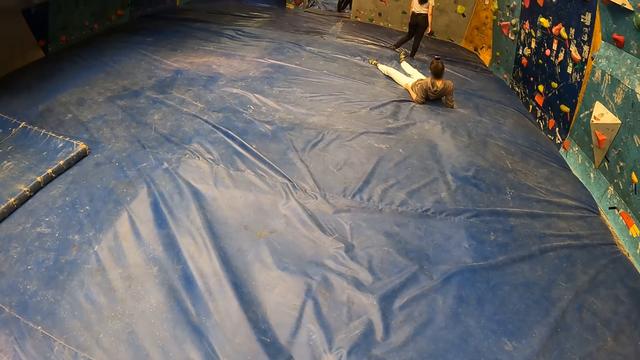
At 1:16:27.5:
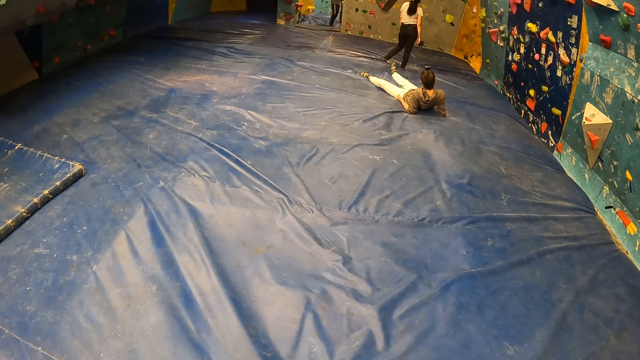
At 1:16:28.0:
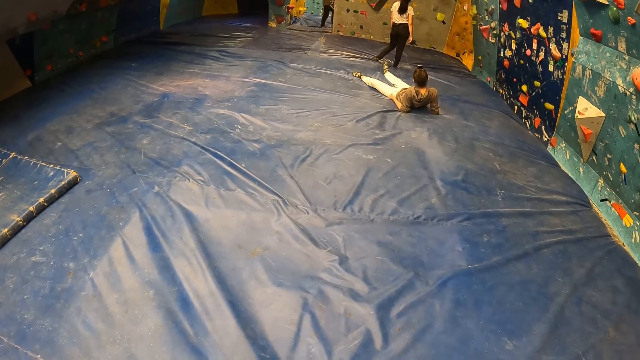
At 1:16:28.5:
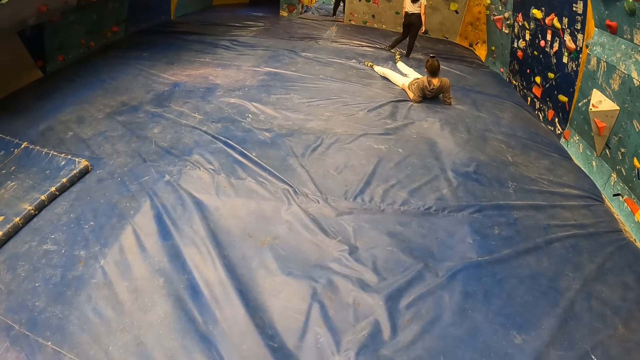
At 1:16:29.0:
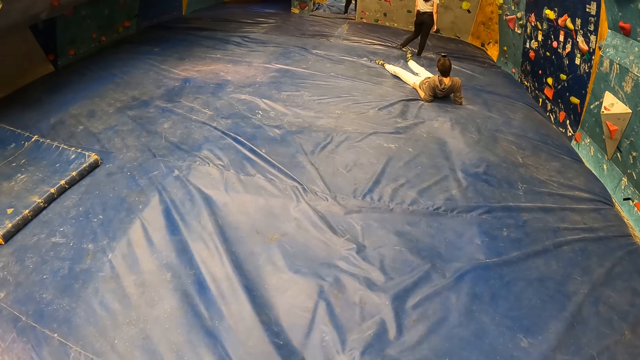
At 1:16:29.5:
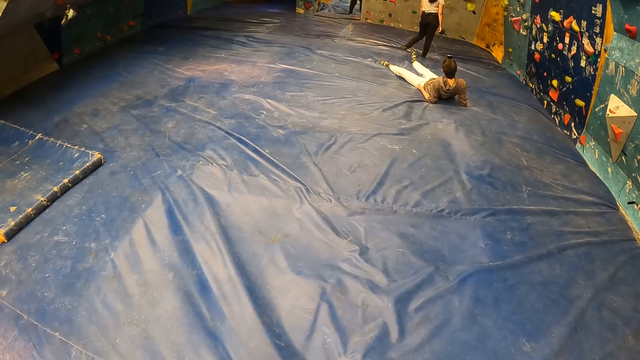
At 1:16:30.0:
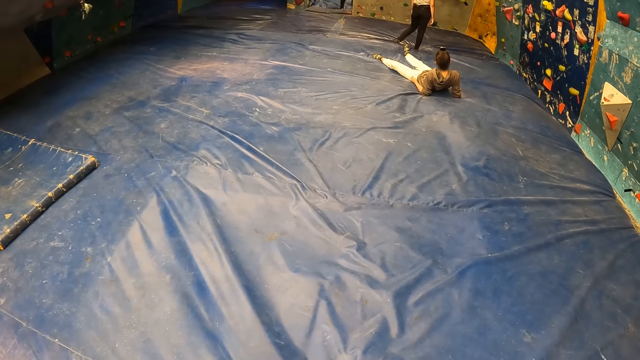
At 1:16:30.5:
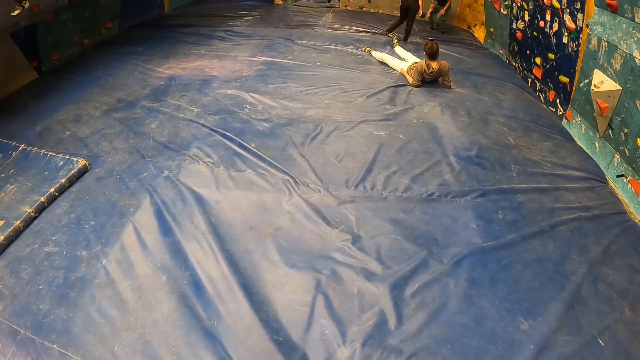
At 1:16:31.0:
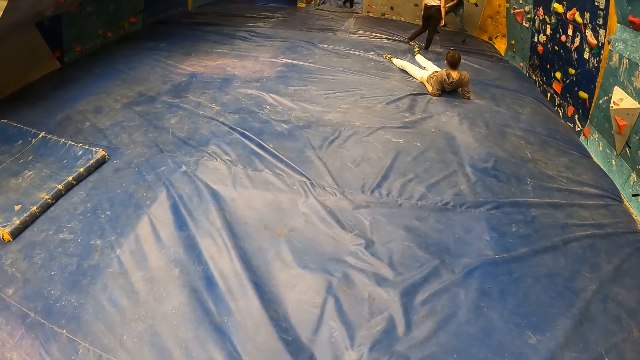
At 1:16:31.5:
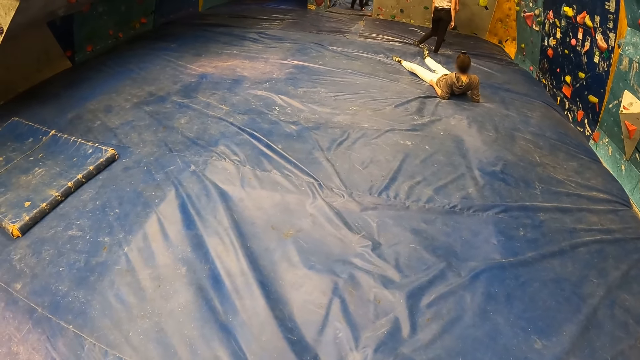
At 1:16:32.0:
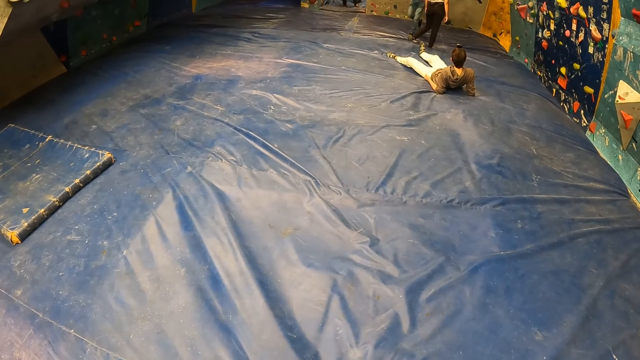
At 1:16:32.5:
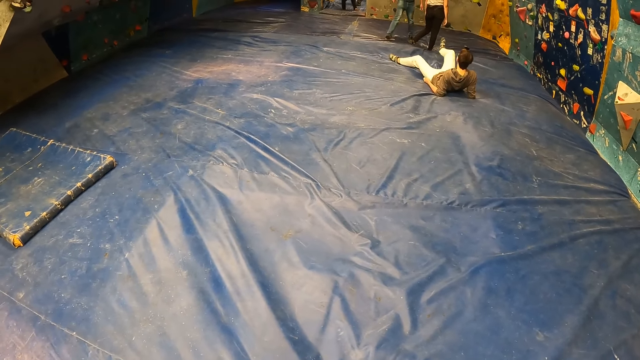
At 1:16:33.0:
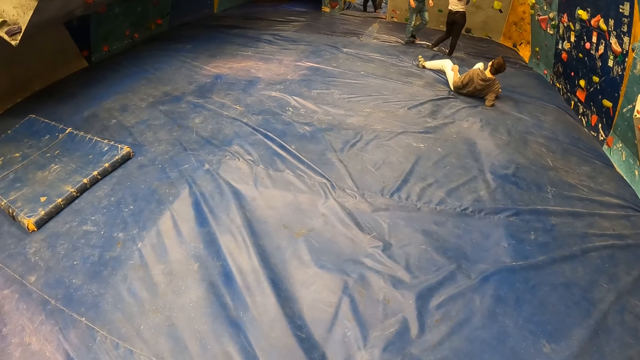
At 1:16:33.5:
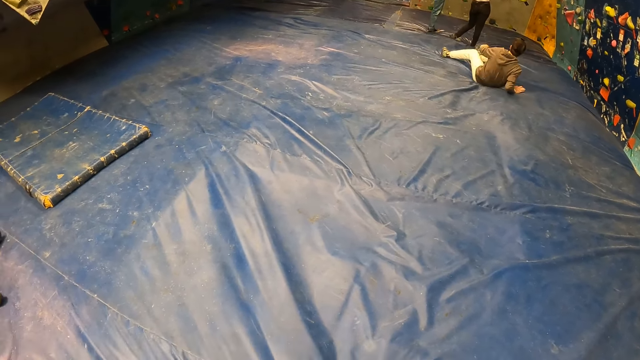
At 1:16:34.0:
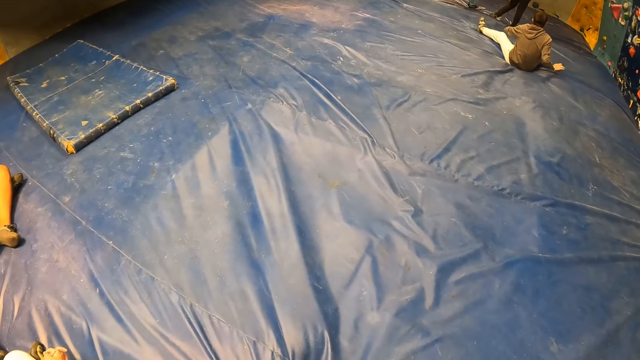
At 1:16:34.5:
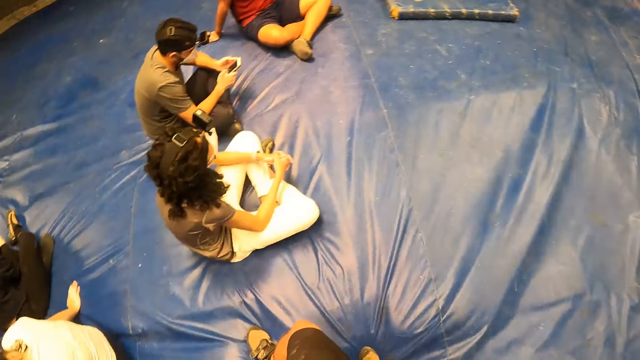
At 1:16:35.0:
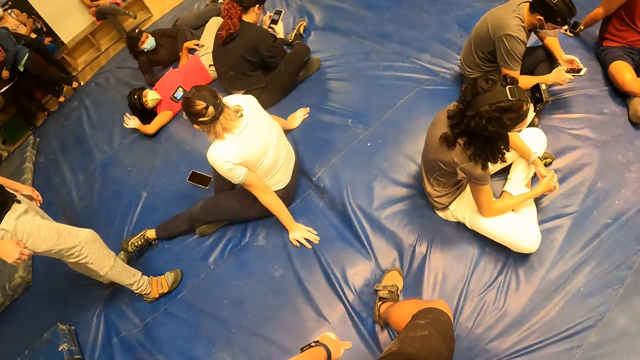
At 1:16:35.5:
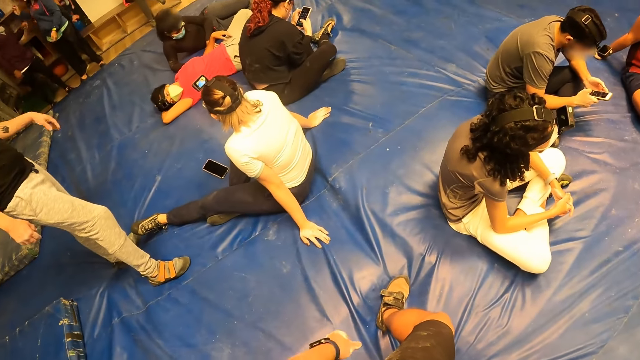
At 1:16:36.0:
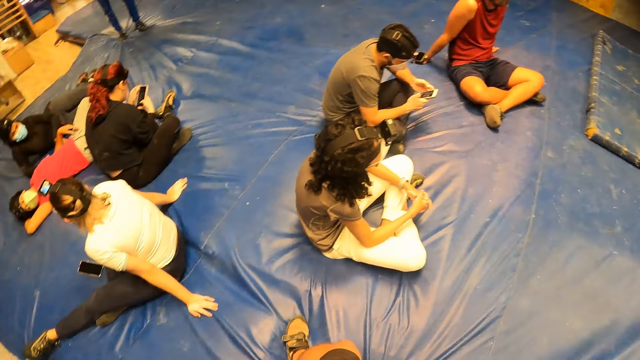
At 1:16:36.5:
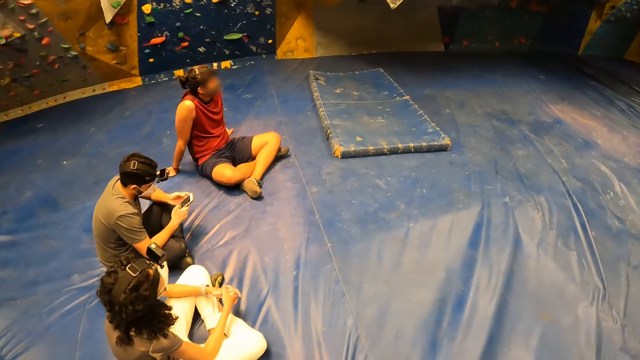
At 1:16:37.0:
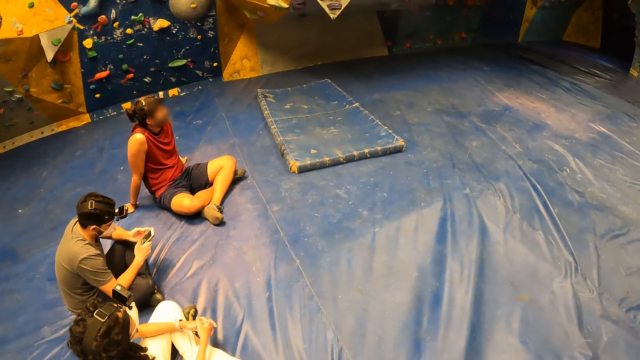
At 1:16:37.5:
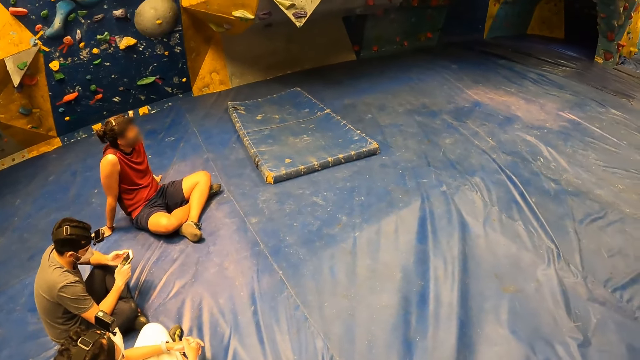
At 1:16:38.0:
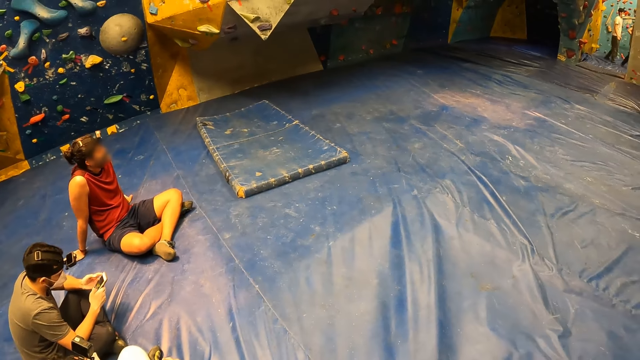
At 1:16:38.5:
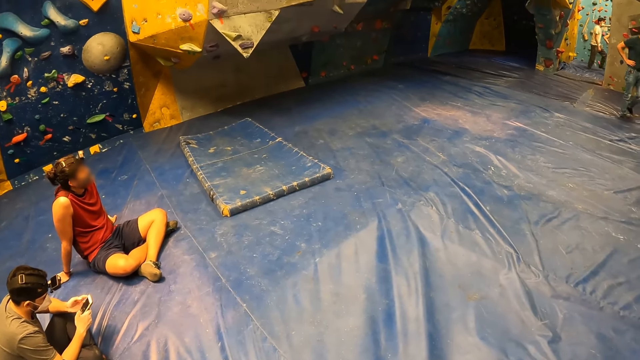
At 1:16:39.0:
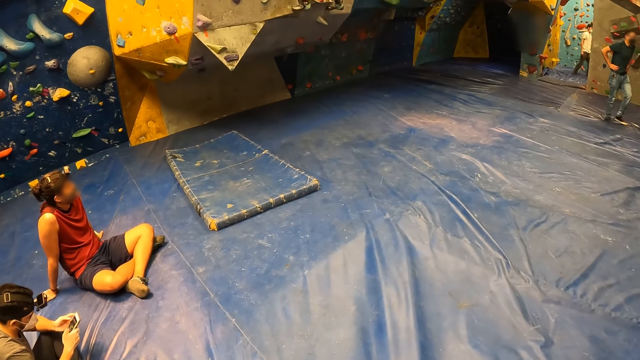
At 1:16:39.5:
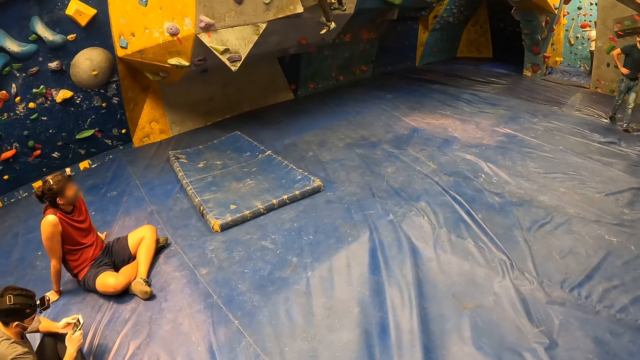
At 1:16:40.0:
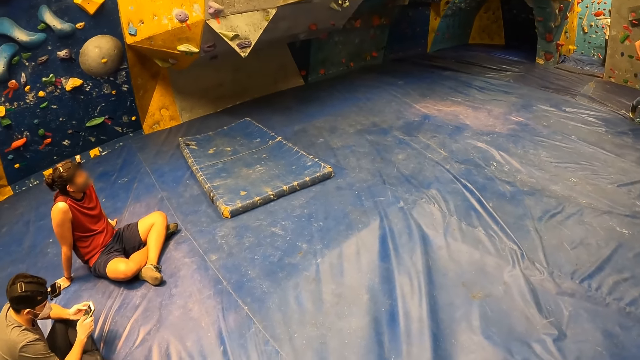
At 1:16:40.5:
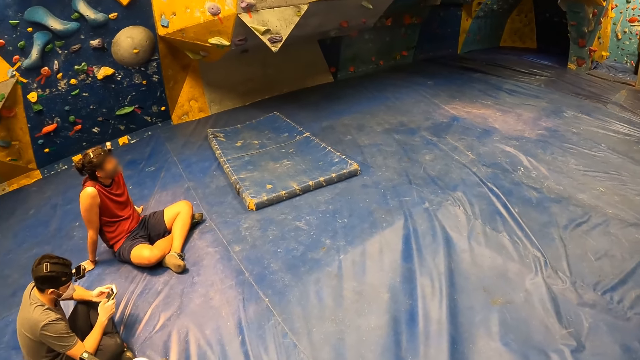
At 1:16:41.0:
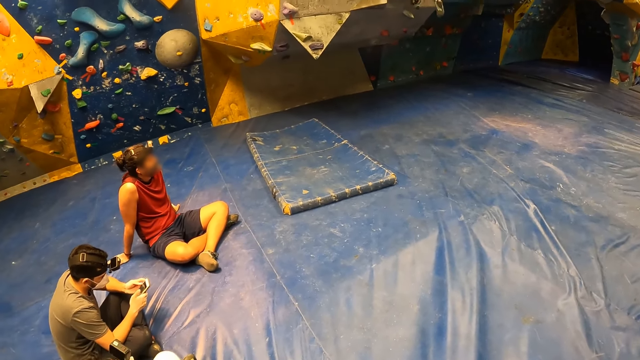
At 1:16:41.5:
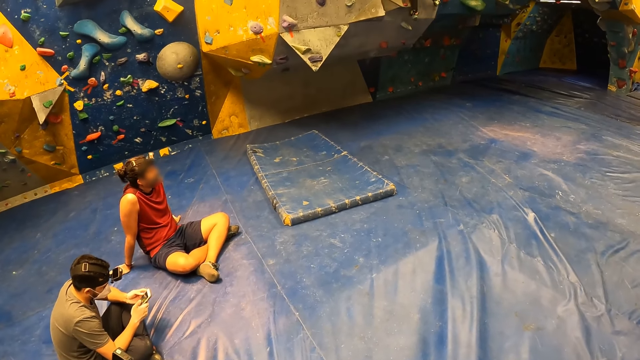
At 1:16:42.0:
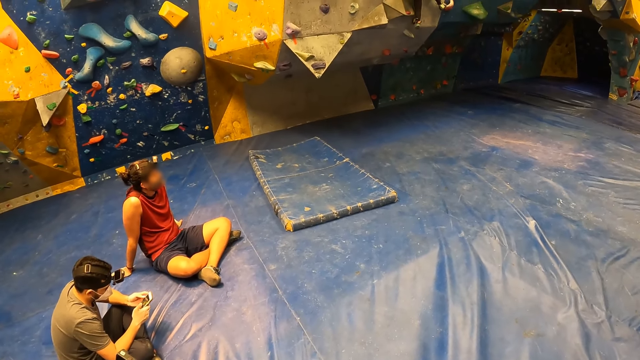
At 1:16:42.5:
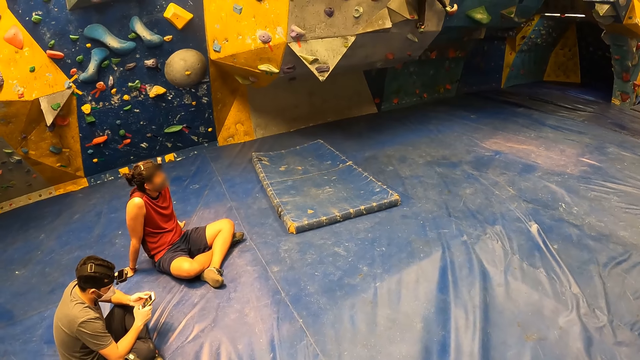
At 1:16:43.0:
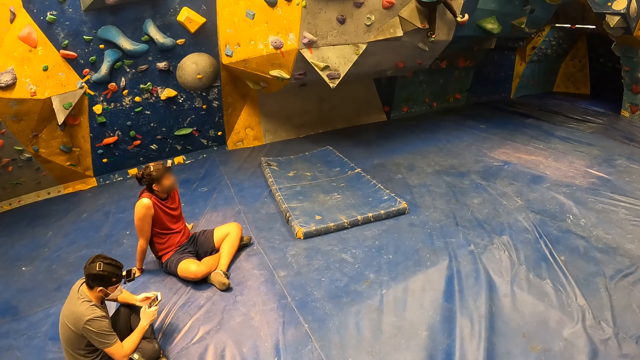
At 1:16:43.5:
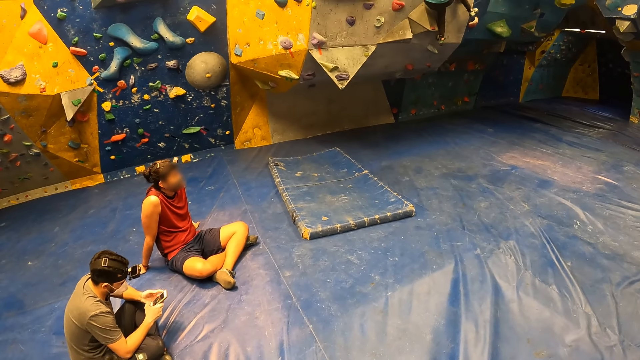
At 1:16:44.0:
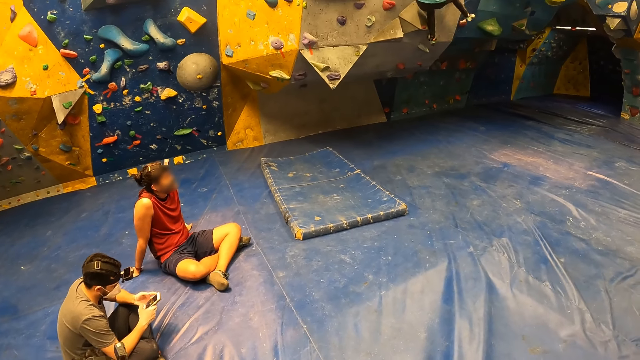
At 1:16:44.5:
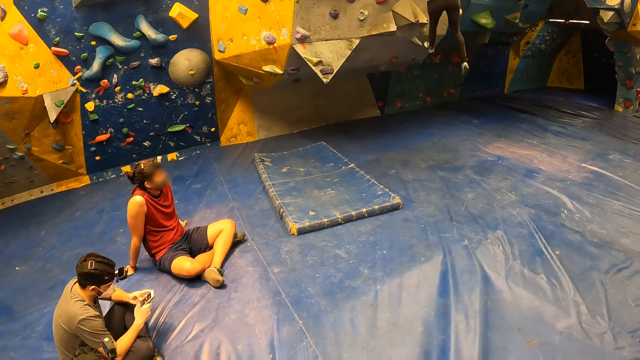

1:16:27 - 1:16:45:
The camera wearer looks around. They look around repeatedly.

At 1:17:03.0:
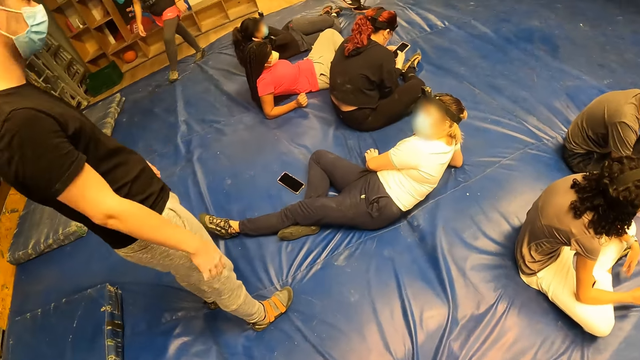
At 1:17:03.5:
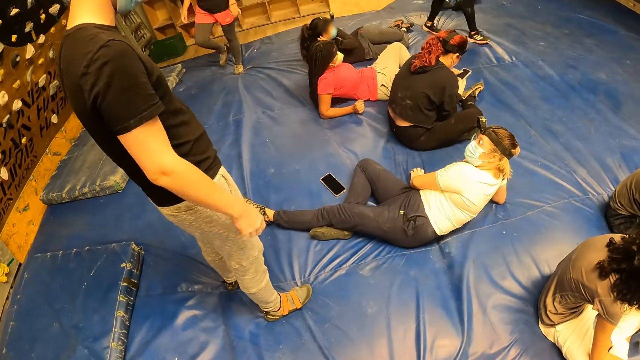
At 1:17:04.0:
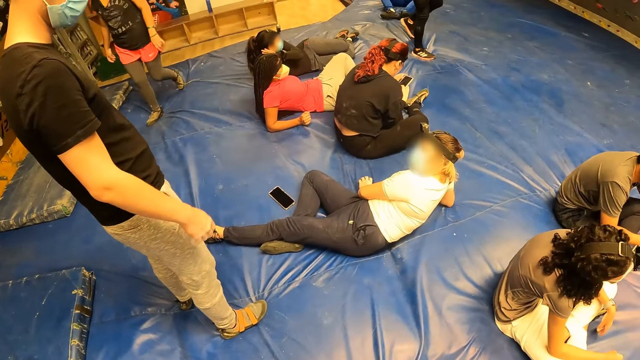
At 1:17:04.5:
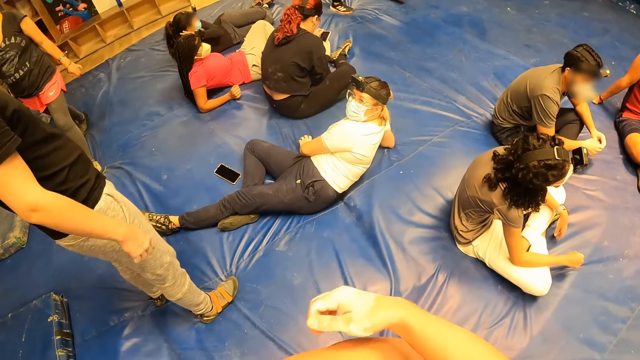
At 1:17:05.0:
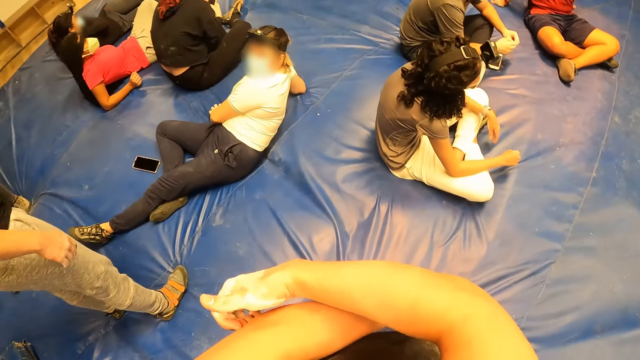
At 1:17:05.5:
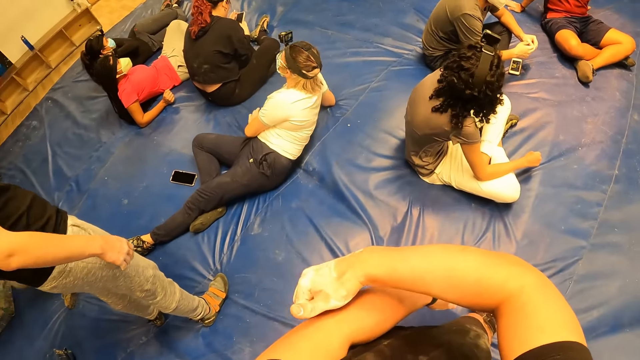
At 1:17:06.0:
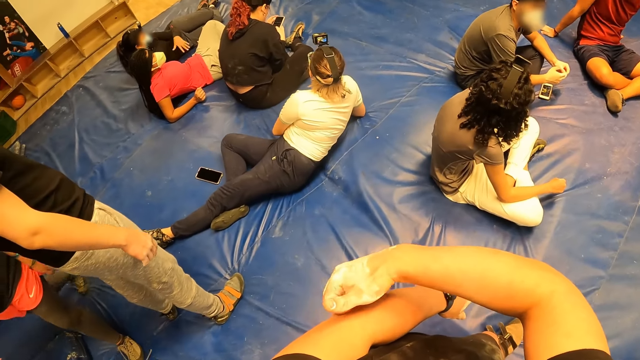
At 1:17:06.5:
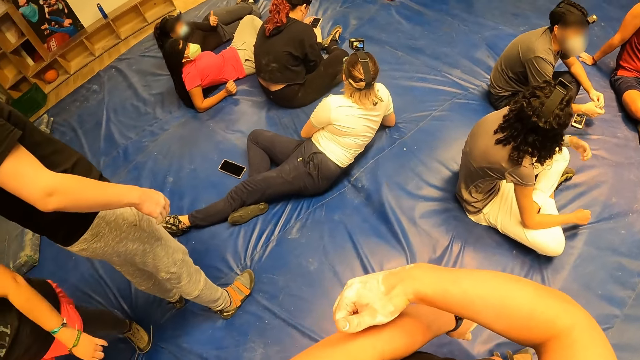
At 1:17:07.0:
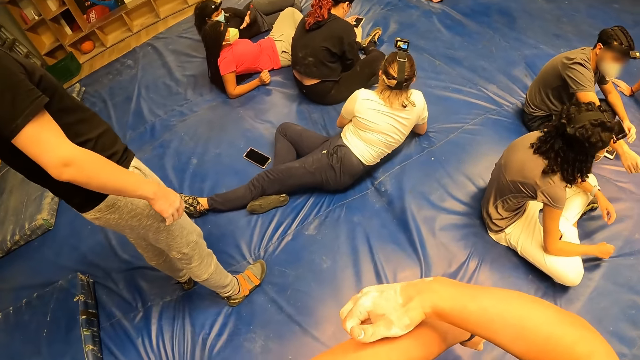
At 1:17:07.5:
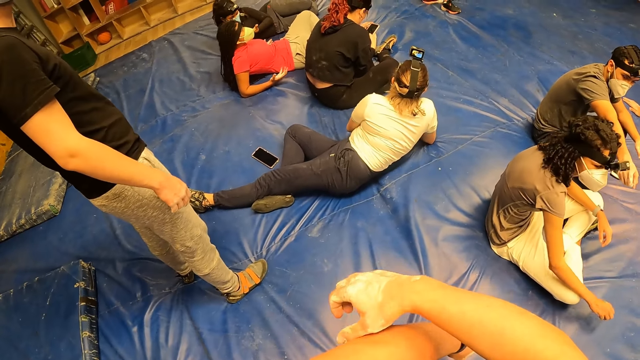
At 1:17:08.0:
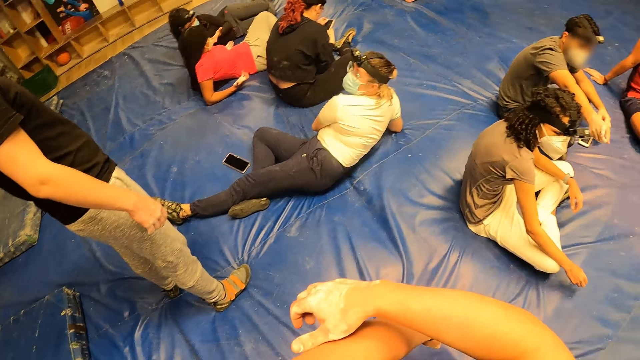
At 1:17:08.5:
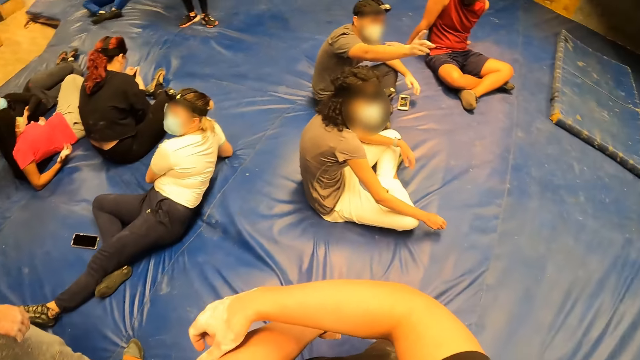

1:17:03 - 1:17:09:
The camera wearer scratches his left elbow with his right hand.
